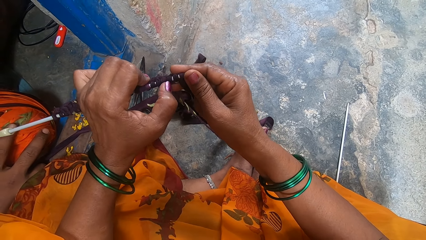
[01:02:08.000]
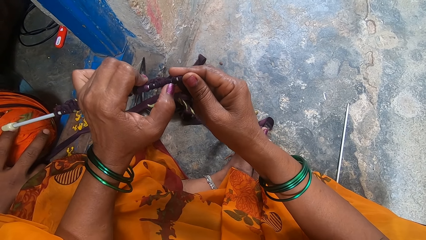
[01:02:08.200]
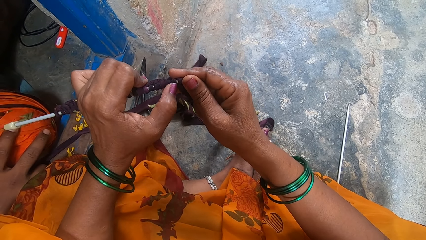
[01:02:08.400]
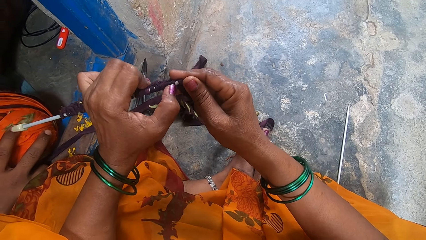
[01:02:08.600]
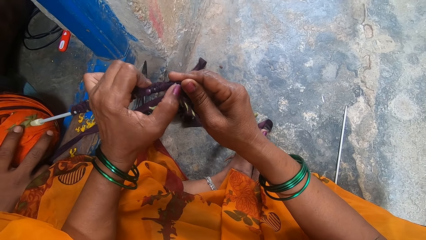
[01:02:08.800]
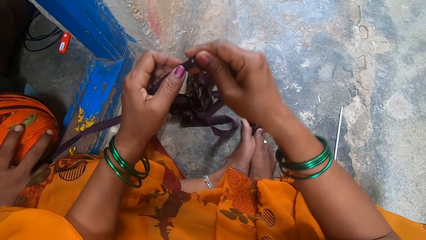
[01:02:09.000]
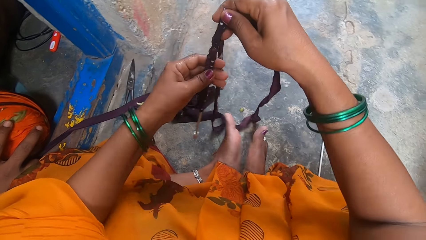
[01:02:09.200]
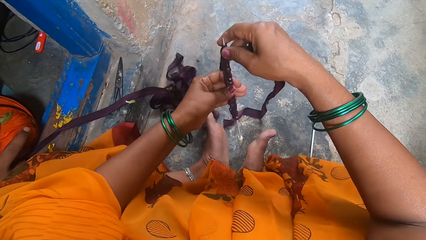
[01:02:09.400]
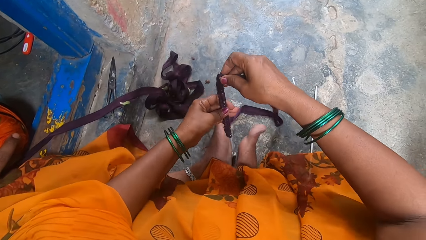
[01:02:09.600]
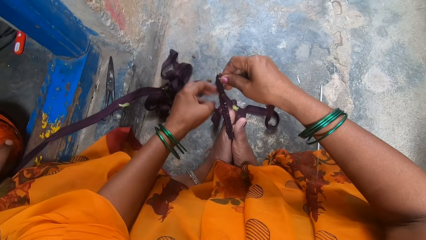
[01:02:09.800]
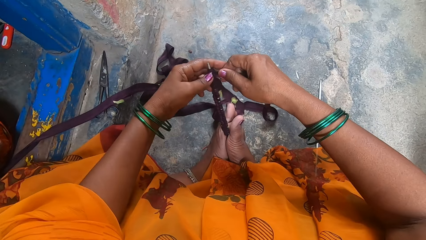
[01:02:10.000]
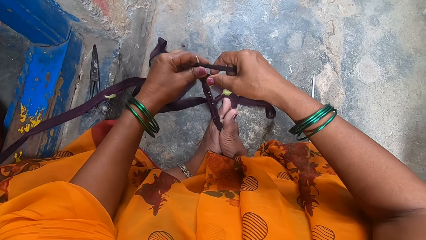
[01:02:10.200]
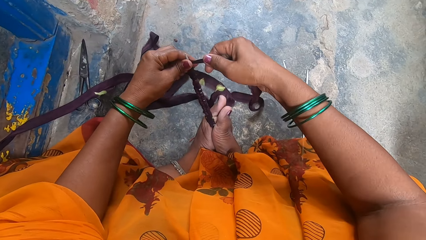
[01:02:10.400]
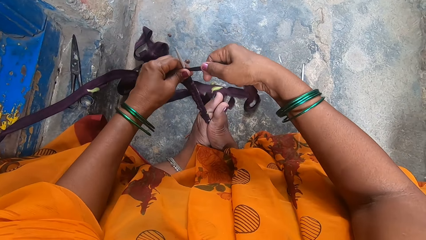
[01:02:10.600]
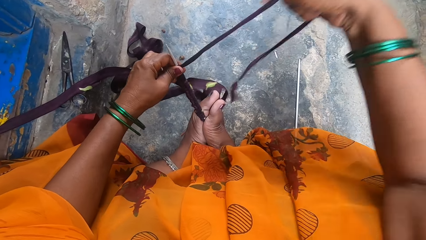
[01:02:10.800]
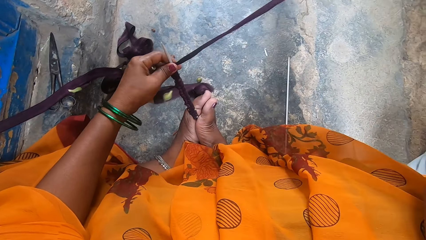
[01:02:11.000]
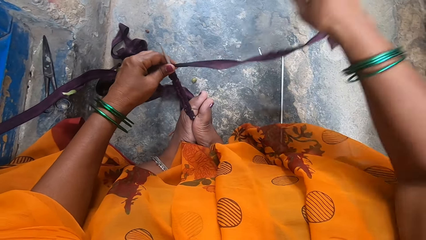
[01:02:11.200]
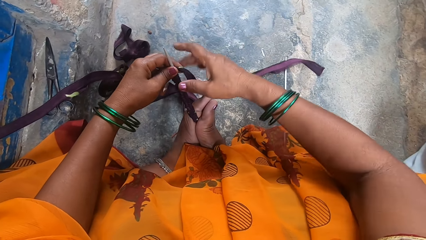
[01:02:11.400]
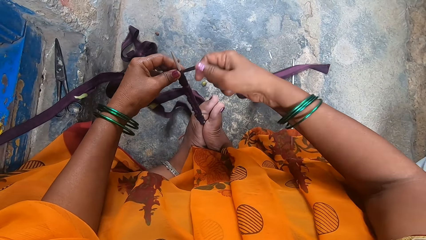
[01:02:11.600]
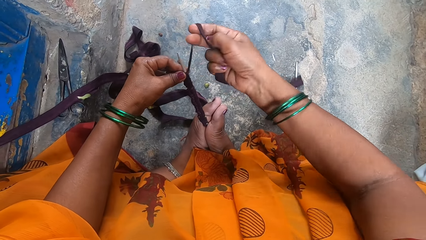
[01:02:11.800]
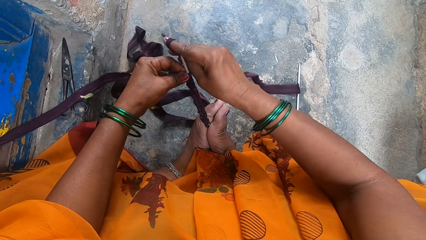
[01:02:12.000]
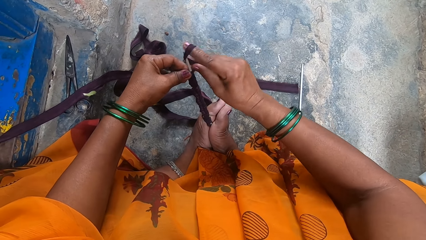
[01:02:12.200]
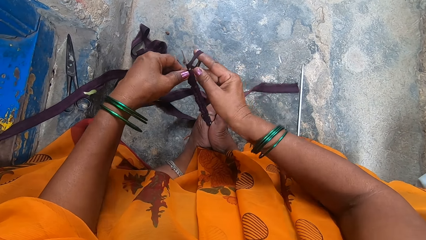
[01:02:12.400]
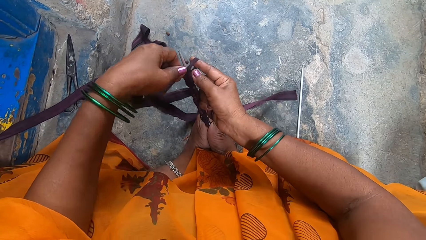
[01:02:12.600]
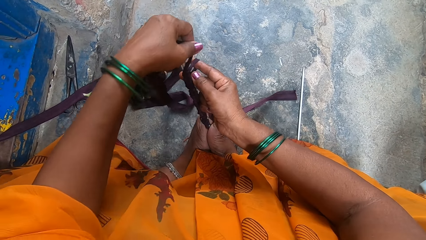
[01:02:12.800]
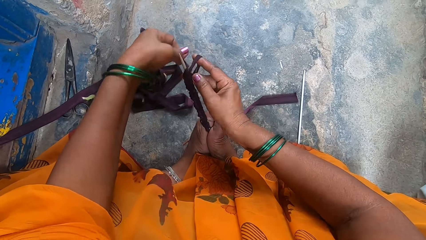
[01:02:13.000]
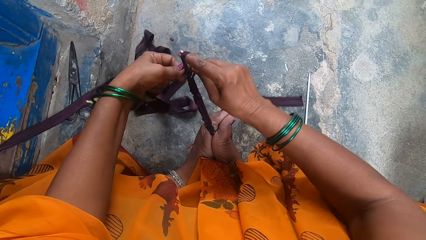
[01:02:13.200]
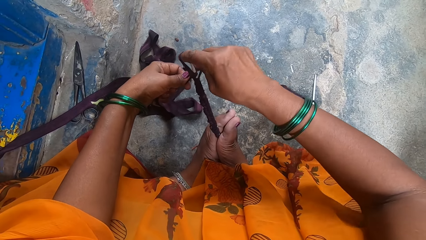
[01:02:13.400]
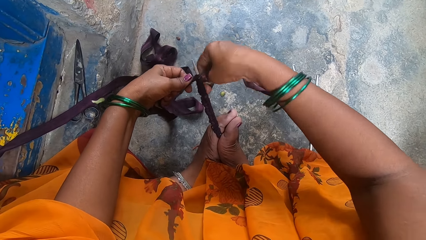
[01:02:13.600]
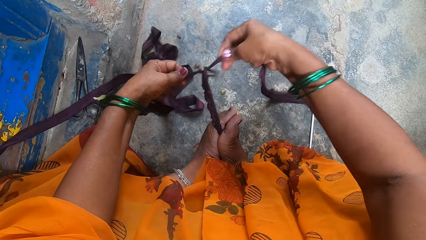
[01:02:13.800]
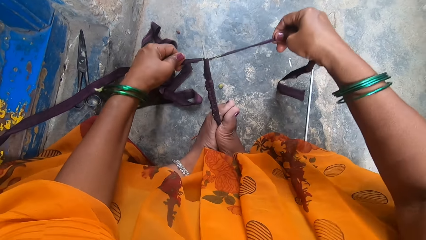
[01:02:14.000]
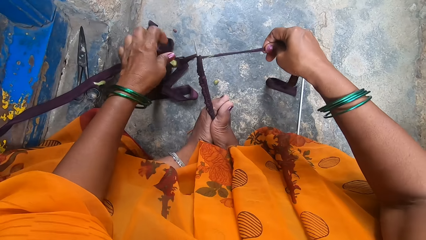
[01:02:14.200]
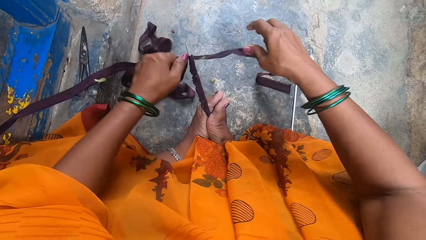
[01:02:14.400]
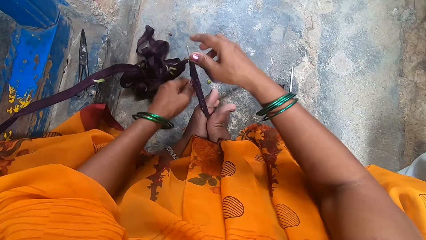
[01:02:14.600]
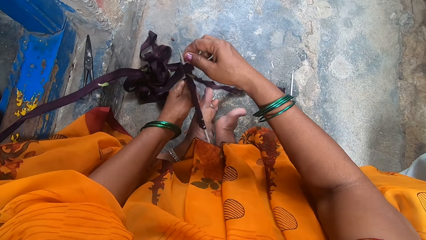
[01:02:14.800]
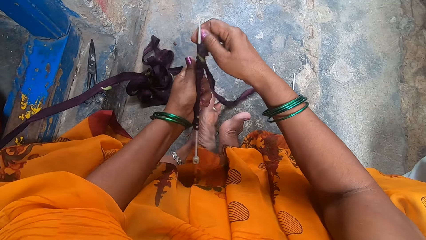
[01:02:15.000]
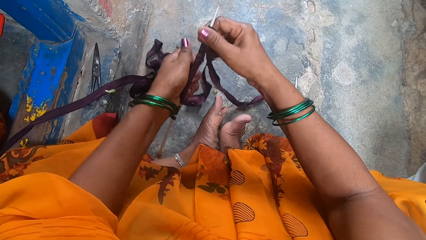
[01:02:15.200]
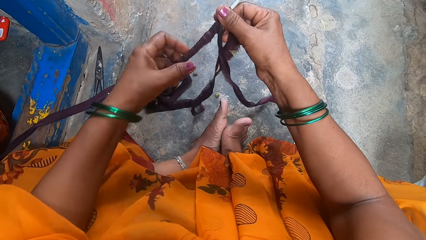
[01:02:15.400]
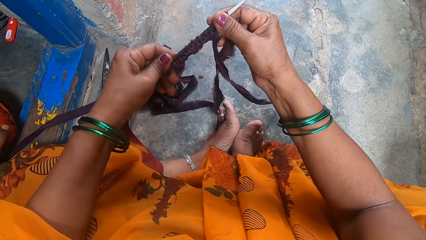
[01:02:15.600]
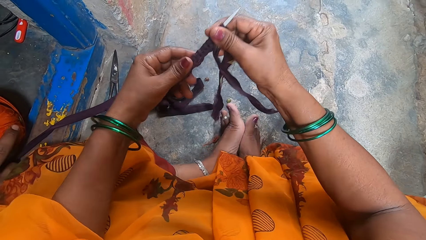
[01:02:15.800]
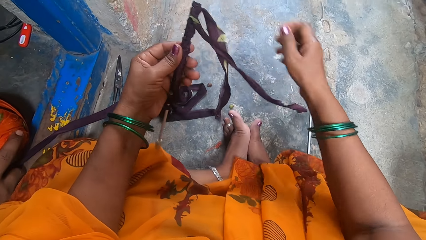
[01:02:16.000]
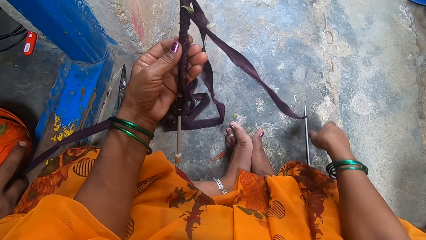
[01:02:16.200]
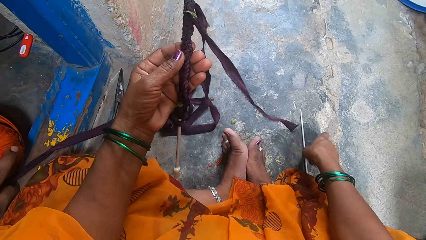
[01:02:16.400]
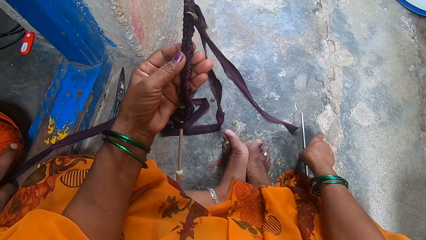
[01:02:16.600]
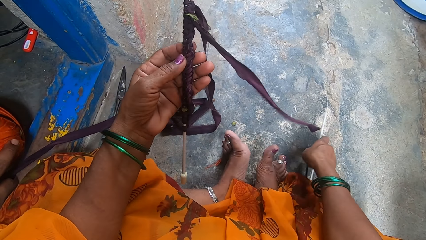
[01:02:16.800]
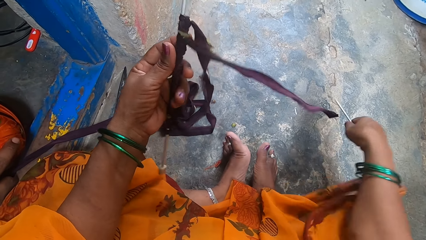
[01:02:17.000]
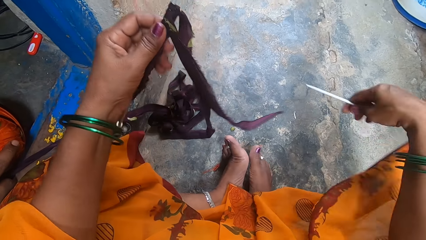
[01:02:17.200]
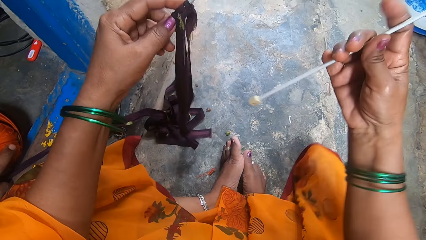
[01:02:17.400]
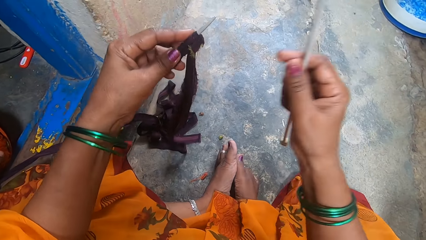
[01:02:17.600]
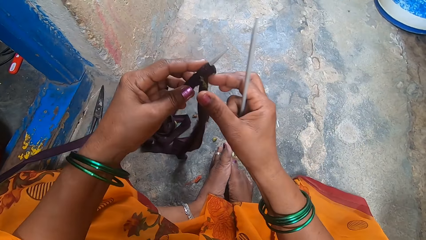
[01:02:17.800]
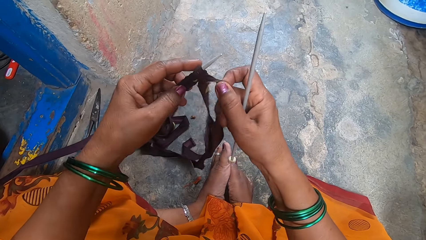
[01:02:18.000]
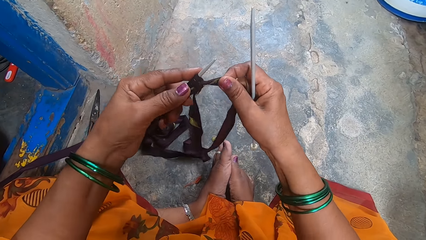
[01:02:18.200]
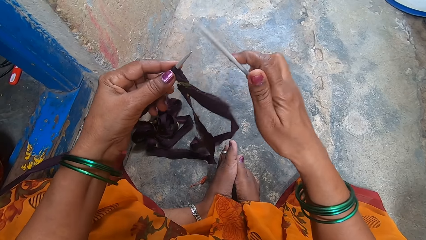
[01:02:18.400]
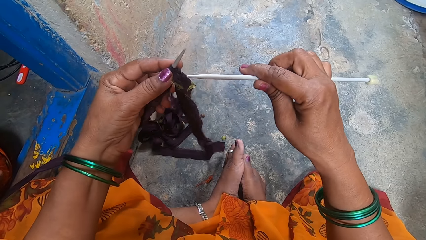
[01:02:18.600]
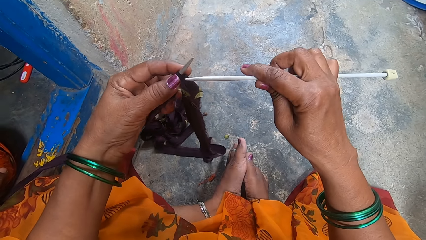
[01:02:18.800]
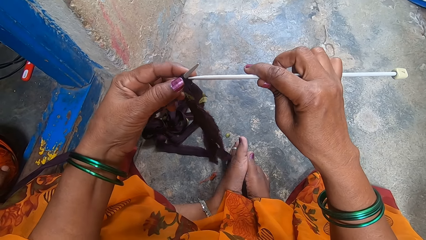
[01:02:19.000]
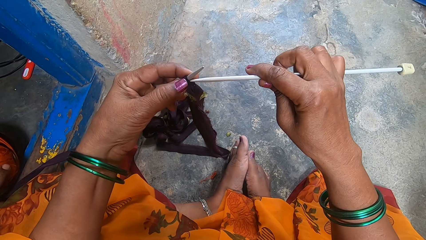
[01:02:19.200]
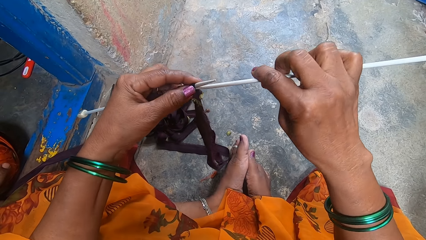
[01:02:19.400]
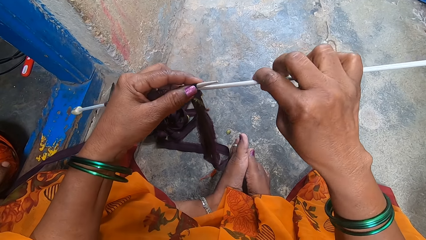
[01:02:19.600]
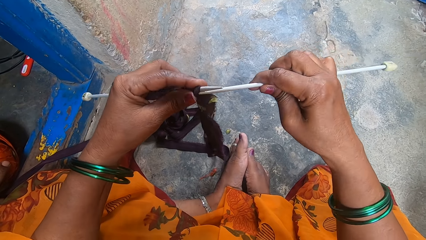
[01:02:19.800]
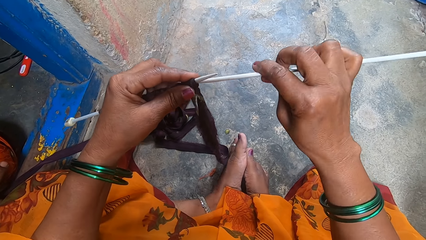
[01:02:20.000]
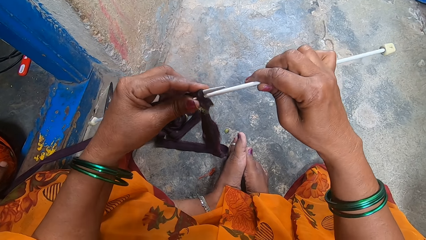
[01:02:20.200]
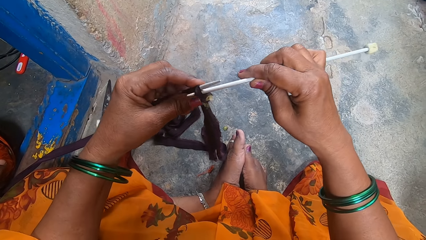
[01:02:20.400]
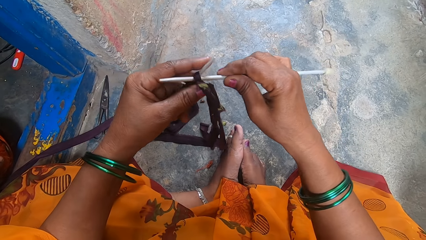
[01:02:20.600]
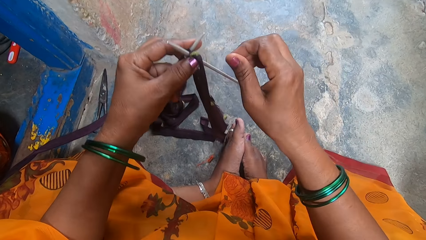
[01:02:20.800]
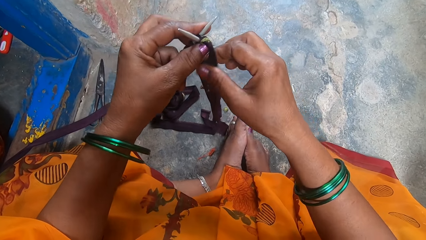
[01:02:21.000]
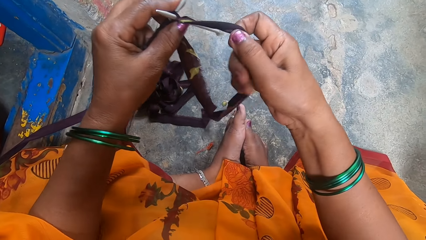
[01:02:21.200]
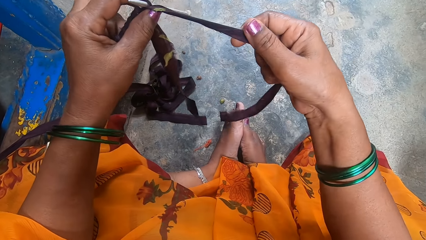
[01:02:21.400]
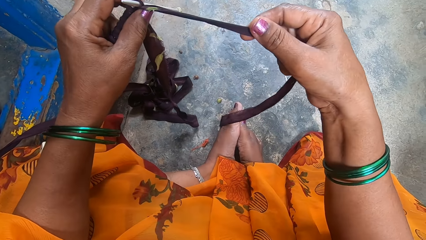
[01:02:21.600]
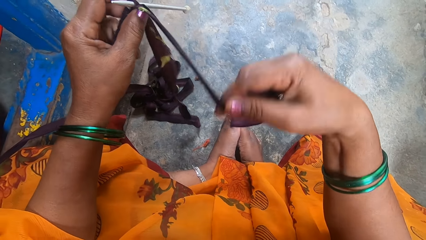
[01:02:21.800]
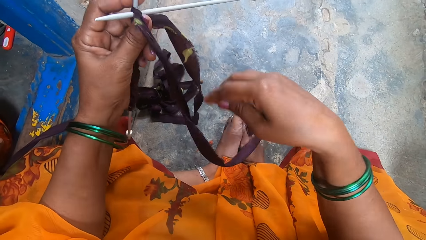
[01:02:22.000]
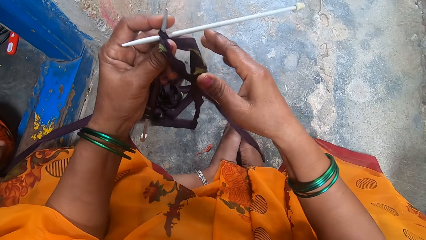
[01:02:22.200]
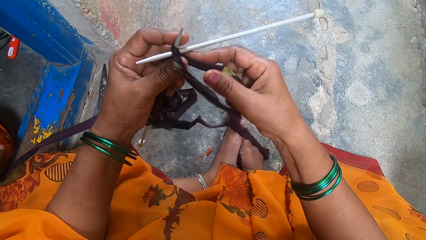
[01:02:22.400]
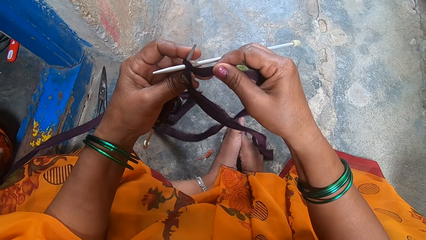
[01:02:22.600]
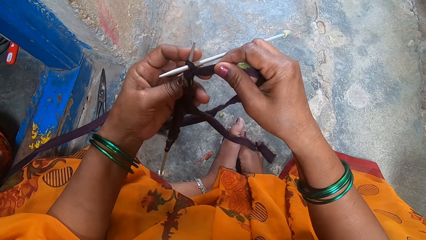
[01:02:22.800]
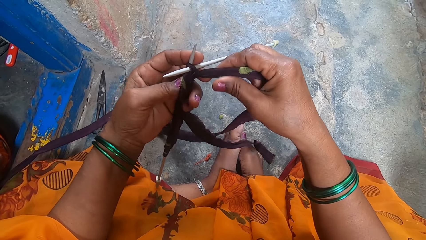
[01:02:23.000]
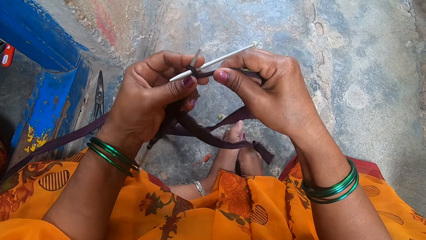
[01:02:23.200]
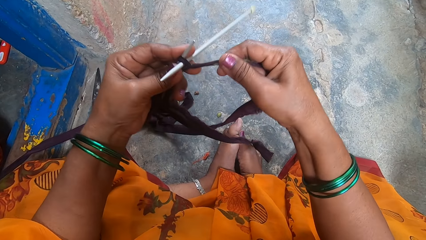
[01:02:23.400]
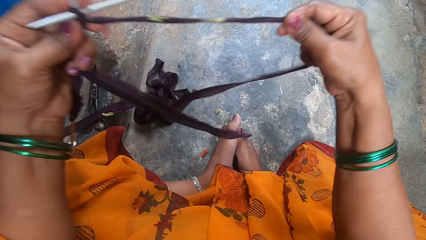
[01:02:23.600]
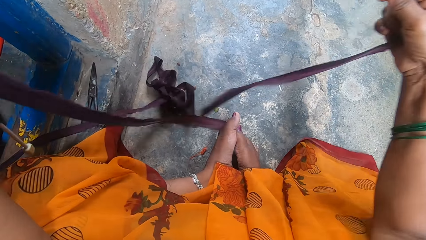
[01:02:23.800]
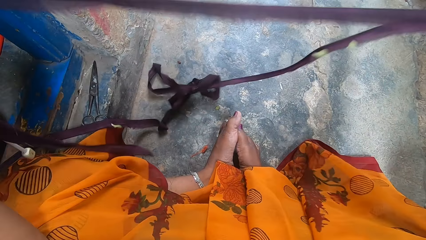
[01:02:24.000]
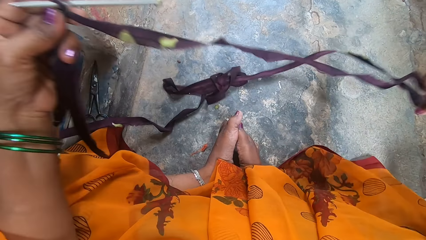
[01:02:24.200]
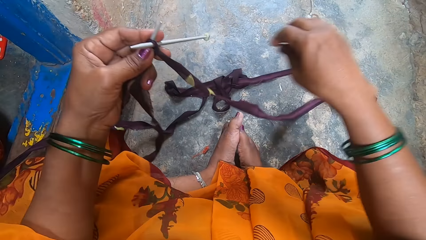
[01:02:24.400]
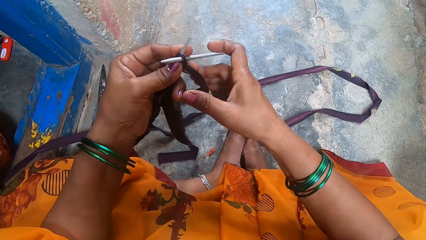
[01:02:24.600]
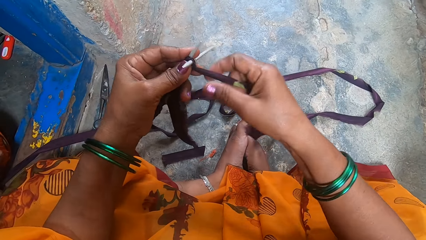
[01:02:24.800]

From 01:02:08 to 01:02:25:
The camera wearer places the knitting pin between her feet. She ties the cloth strip around the knitting pin. She knits the cloth with a thread. She takes the knitting pin from between her feet. She picks up the second knitting pin or needle from the floor. She fixes the needle on the cloth. She knits with cloth strips.
